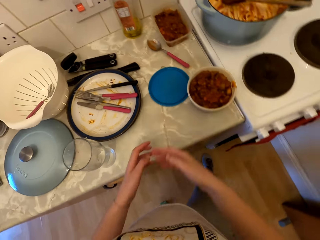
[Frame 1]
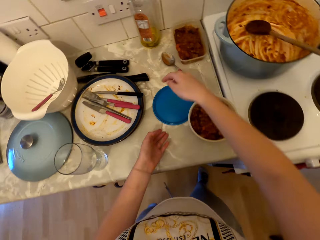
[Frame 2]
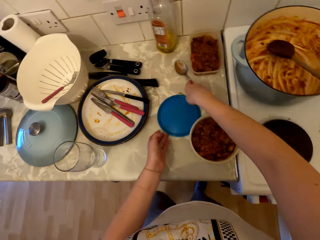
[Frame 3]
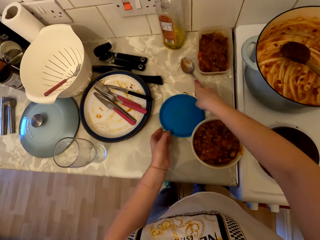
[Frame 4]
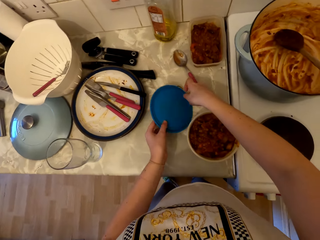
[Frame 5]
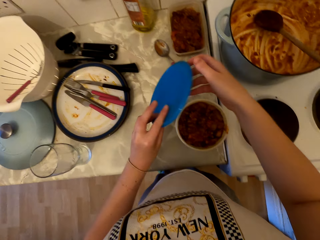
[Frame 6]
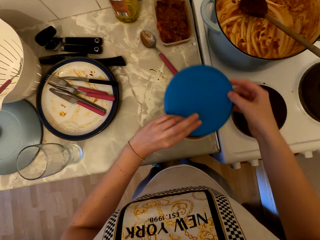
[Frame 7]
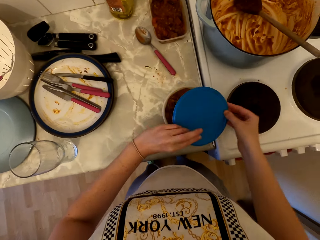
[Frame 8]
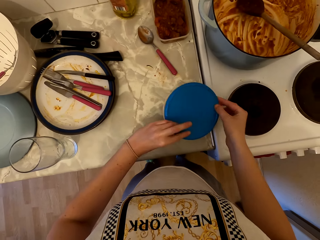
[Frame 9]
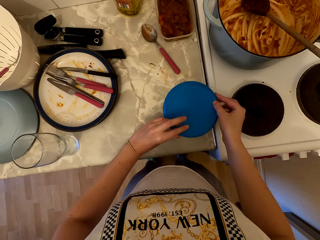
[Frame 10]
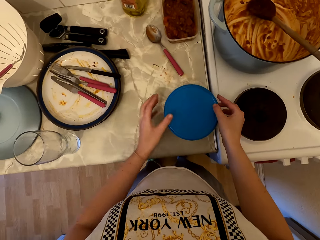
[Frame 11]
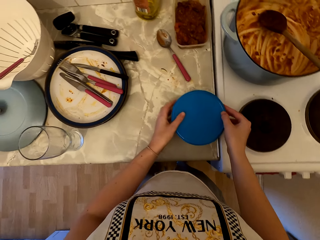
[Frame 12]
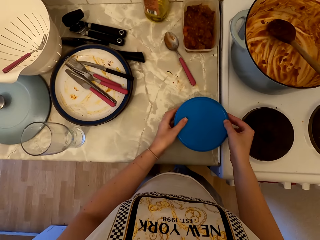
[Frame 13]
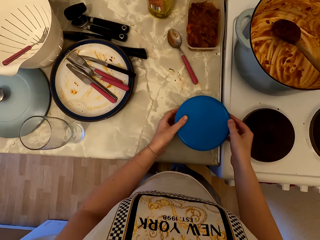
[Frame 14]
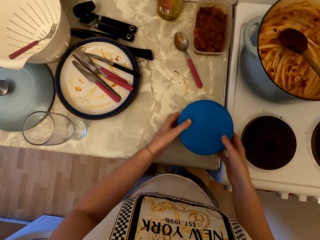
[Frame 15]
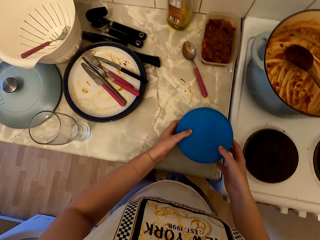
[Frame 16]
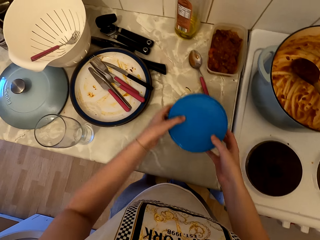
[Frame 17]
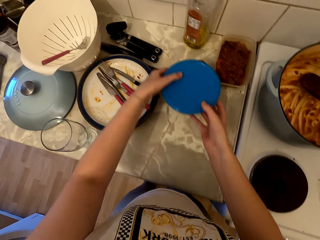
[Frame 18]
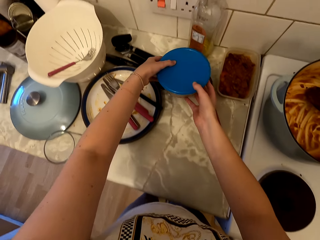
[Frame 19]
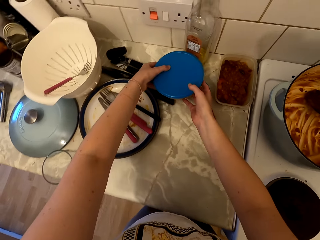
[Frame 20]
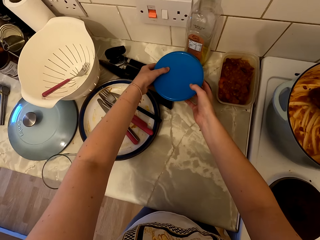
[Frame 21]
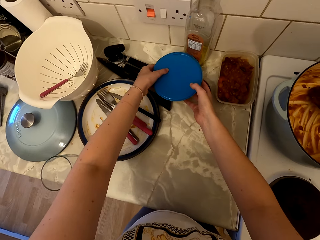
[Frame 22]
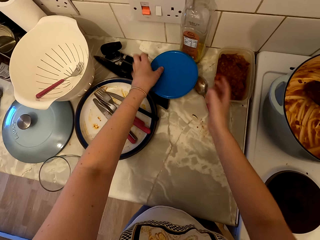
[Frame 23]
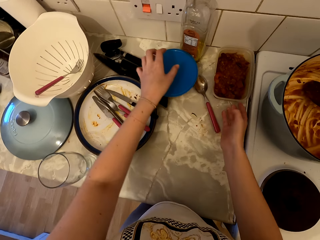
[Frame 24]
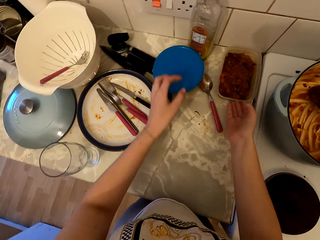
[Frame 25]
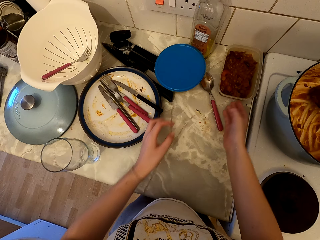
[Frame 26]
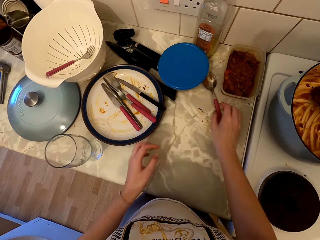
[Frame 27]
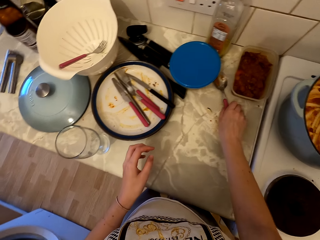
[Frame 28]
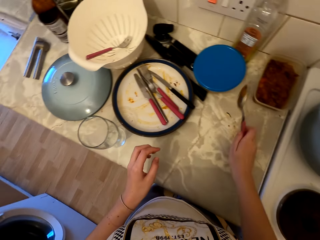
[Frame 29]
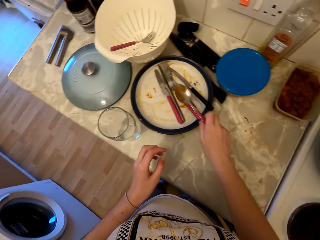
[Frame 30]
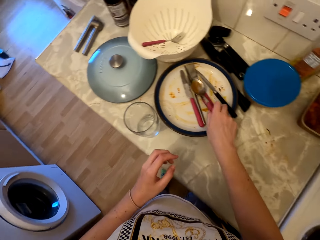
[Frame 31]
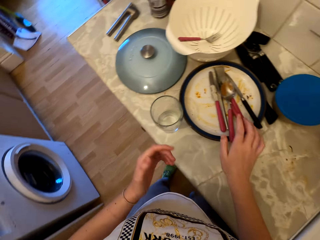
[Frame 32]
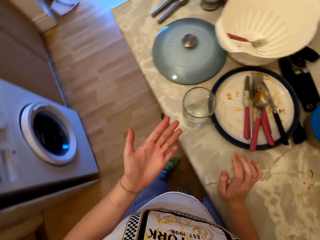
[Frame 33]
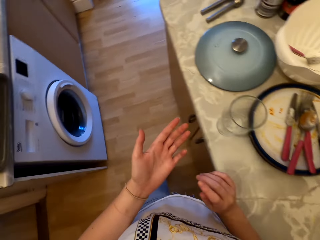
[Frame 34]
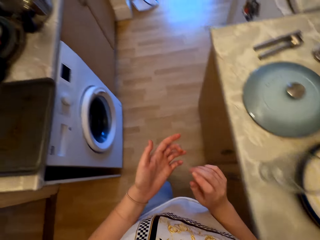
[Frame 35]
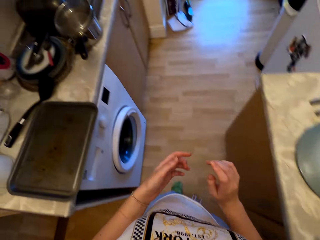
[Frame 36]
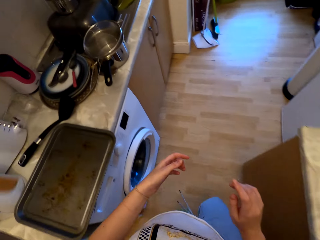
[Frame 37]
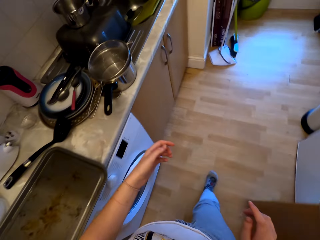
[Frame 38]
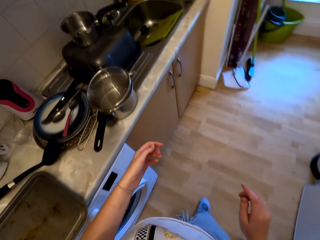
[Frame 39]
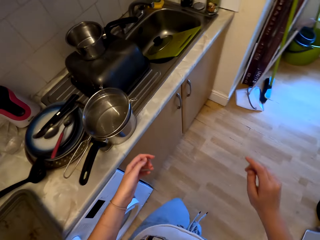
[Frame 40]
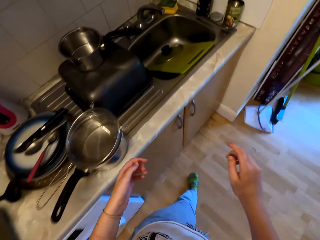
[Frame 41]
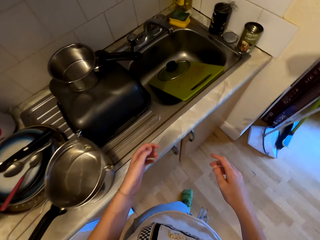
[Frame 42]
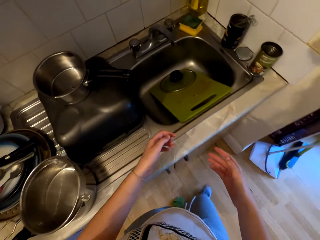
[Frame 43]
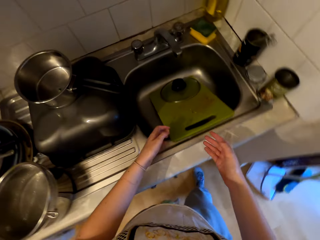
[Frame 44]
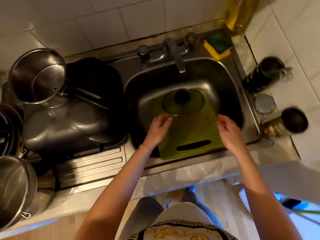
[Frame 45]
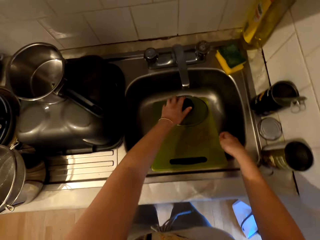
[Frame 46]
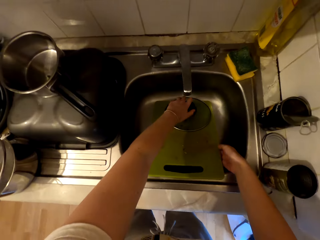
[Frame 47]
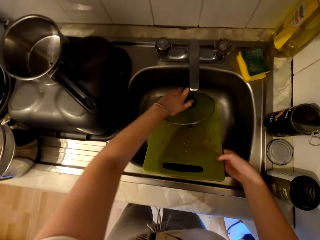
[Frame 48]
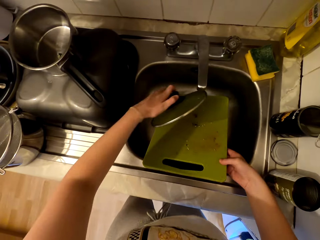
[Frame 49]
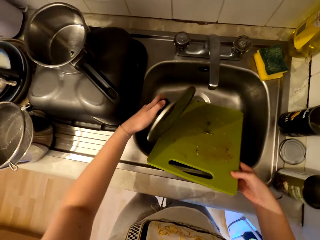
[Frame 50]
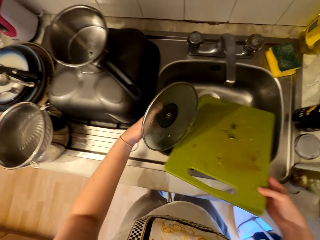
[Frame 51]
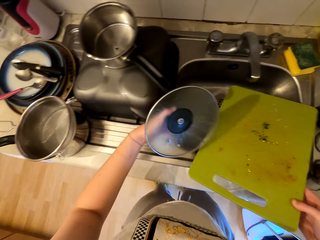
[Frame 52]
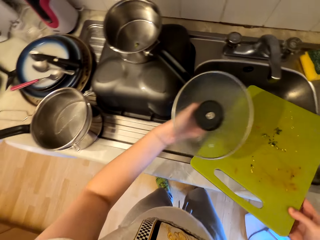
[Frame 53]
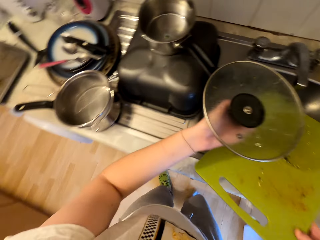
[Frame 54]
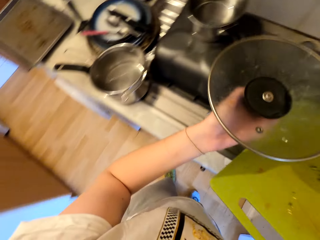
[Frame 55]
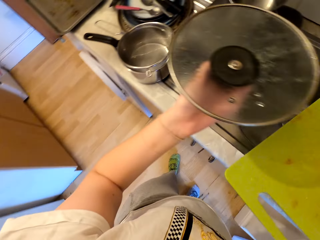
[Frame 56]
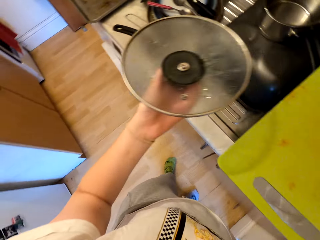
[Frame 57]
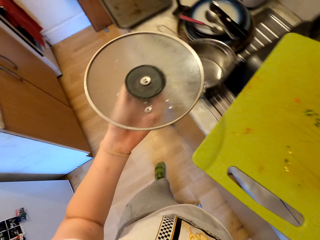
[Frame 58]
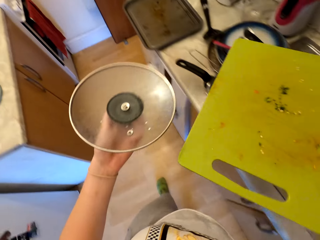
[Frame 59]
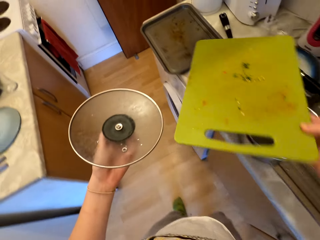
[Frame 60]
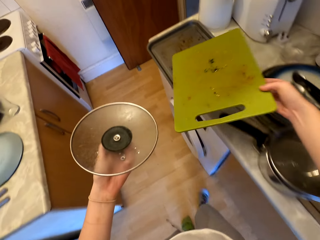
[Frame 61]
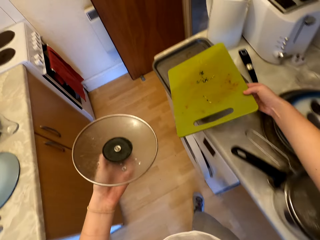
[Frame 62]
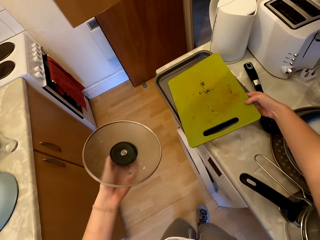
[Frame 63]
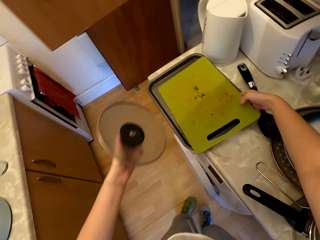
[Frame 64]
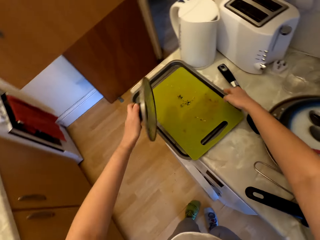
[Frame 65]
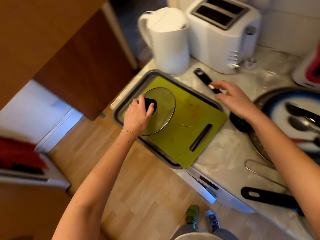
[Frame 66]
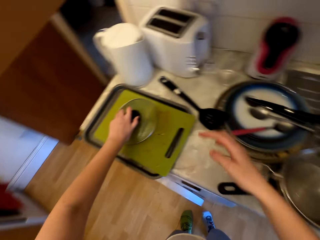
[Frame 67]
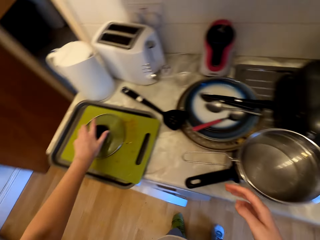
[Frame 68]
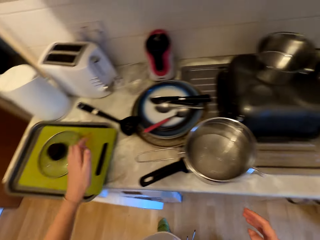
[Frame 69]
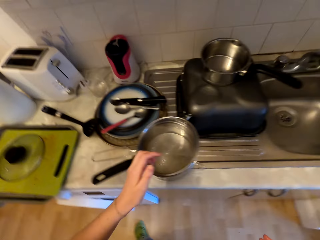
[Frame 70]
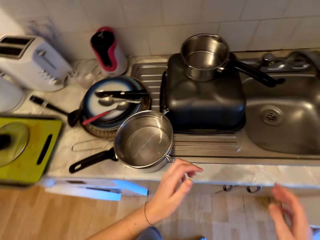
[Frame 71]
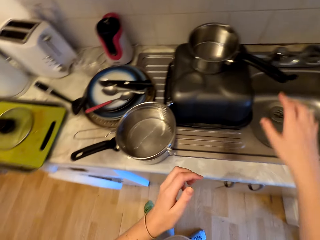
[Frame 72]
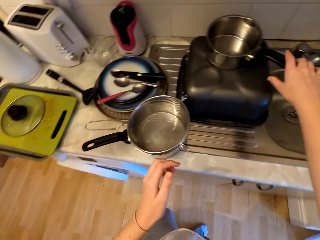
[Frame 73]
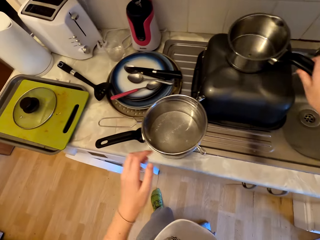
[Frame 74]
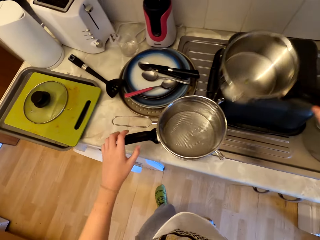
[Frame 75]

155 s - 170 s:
The camera wearer closes the kitchen cabinet. They pick up a lid. They cover the food on the counter. They put the tin aside. They pick up a spoon on the countertop and drop the dirty spoon in a plate. They walk to the sink. They look at their hands. They remove the saucepan lid and chopping board from the sink. They put the saucepan lid and chopping board on the tray.

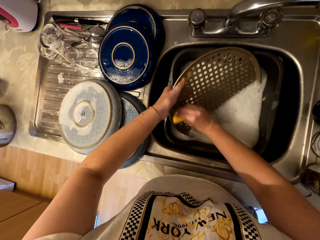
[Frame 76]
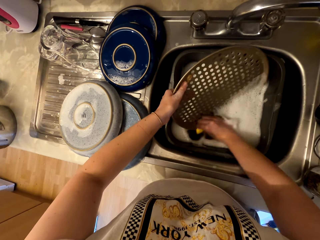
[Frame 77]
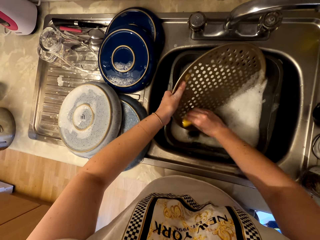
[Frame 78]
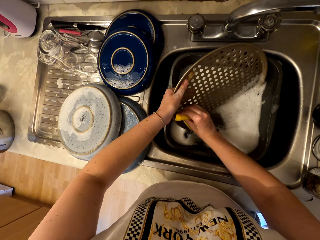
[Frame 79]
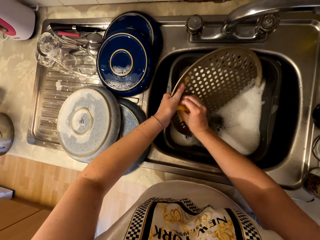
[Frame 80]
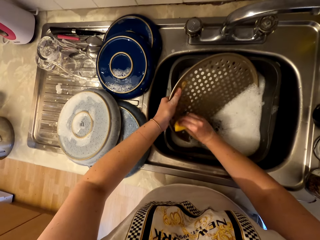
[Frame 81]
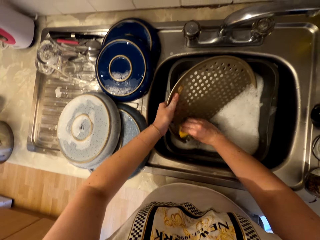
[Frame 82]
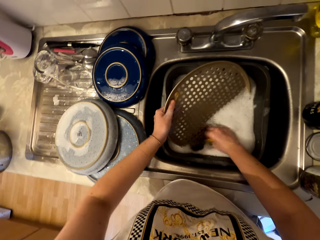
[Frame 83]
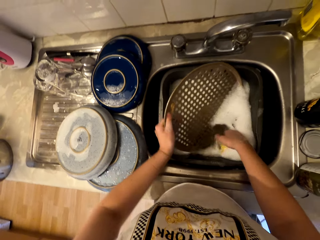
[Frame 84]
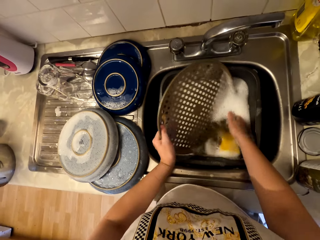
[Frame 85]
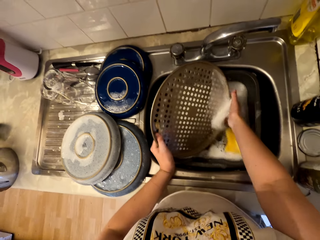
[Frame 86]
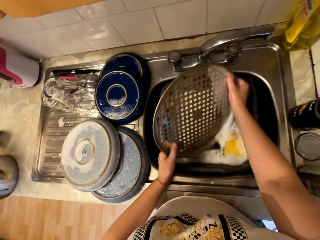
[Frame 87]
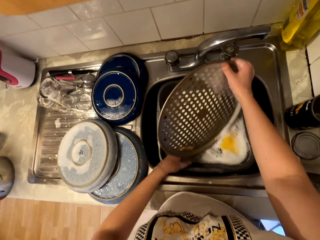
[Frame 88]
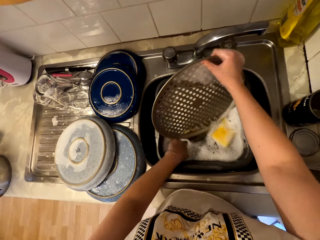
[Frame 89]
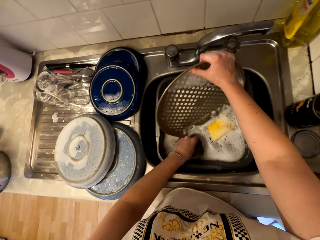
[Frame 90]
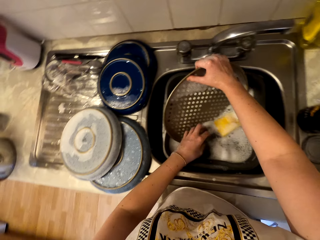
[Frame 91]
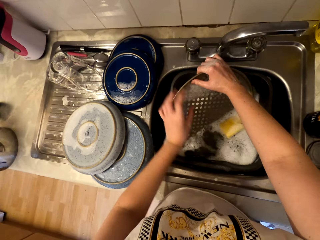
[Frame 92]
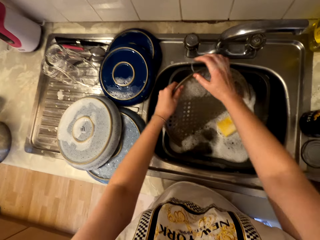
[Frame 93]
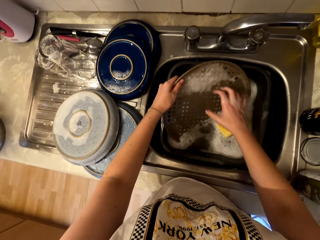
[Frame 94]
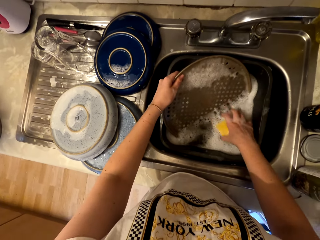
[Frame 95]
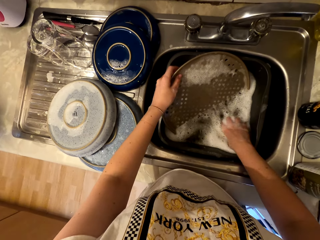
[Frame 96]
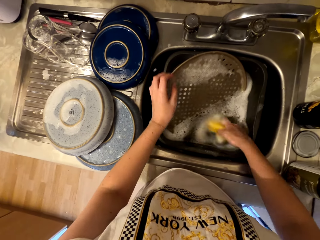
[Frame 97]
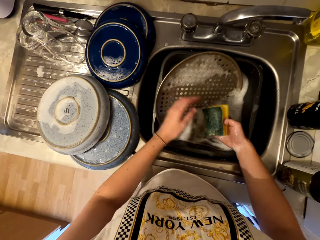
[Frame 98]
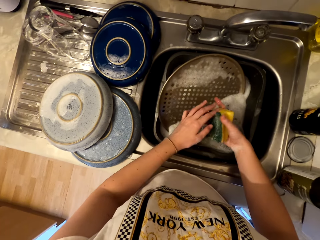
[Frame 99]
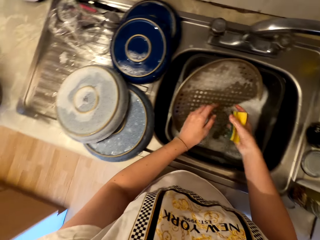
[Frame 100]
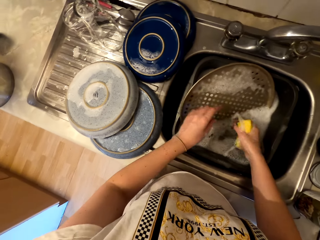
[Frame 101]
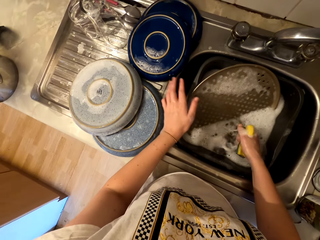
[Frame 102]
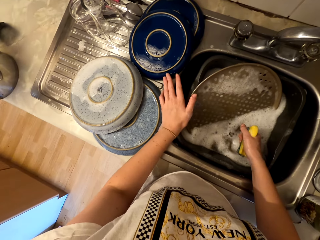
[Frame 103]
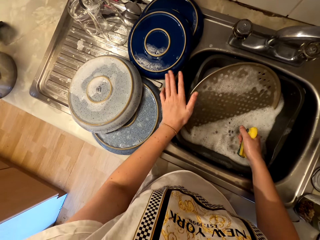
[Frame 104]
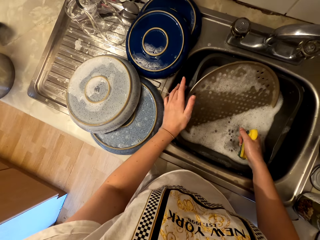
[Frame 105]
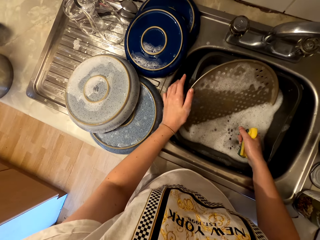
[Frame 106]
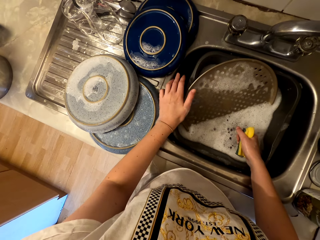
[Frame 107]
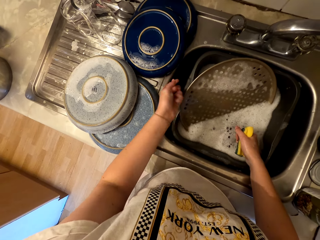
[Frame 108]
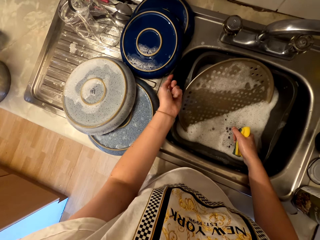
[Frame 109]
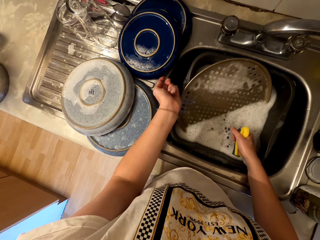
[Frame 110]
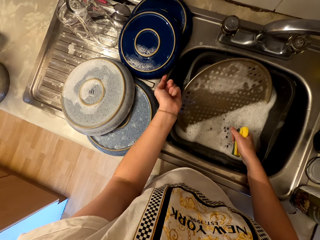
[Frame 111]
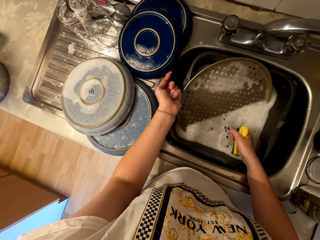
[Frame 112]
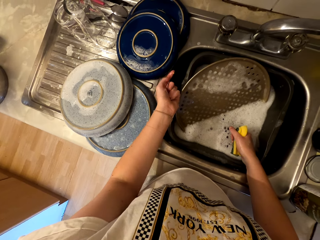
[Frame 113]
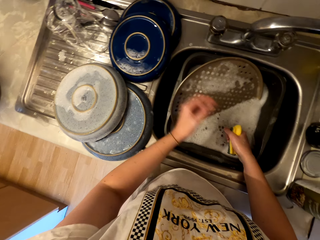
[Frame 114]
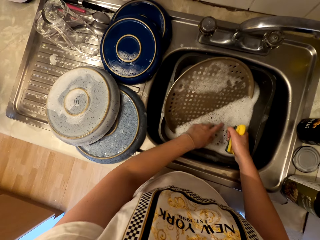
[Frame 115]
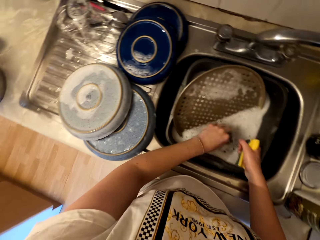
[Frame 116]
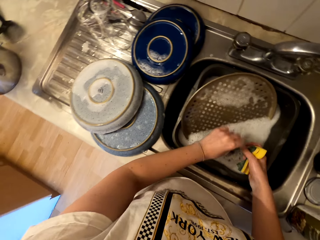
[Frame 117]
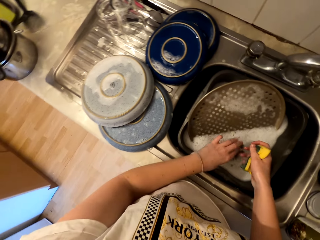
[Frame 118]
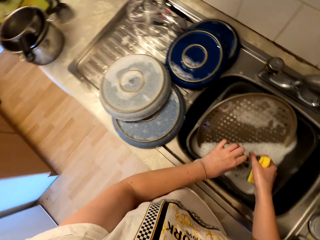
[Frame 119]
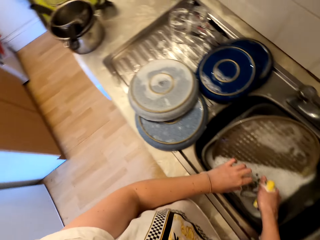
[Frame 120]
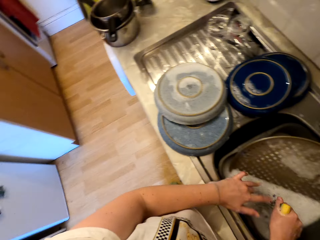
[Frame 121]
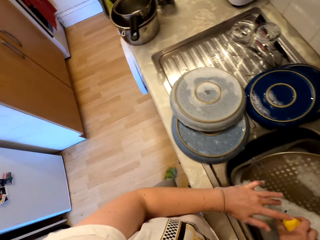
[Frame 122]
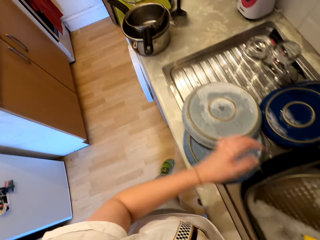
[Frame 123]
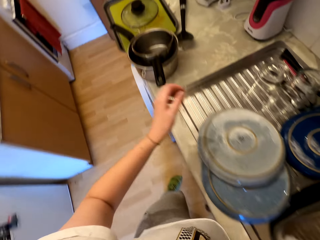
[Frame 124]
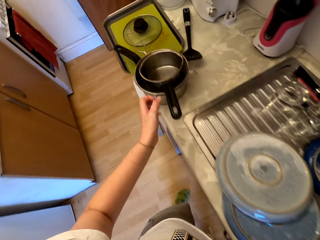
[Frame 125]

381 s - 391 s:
The camera wearer drops the cleaning sponge in the sink water. They squeeze out water from the sponge. They pick up the sponge. They remove dirt with their hand from the sink side.
